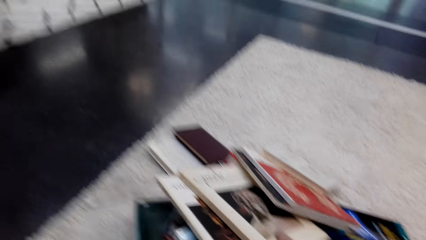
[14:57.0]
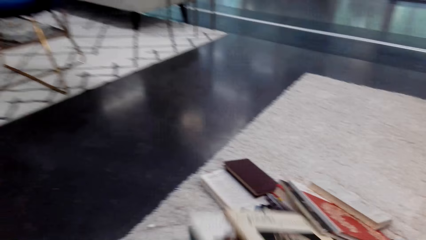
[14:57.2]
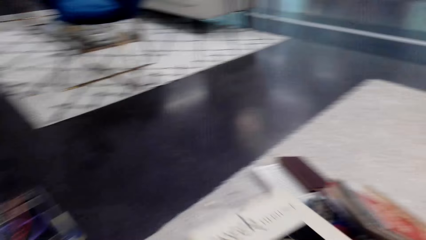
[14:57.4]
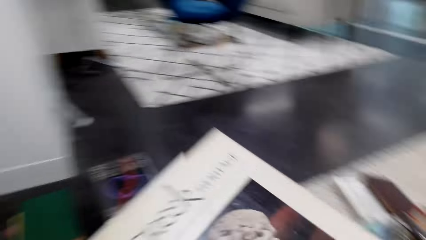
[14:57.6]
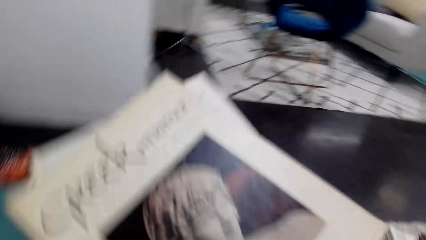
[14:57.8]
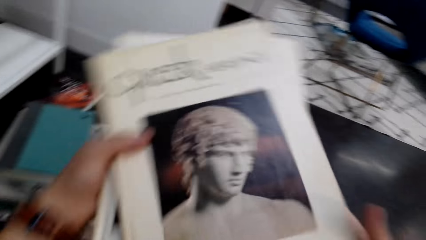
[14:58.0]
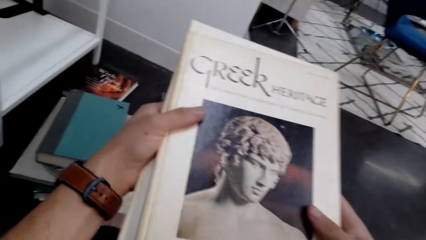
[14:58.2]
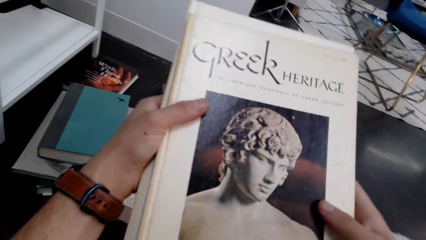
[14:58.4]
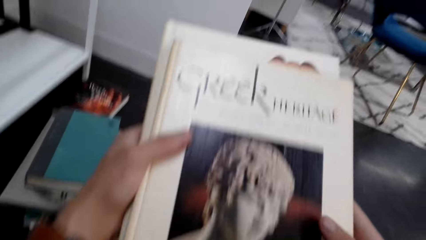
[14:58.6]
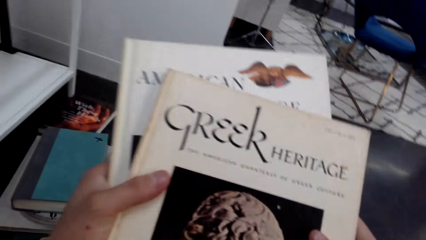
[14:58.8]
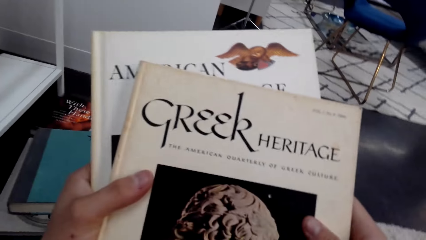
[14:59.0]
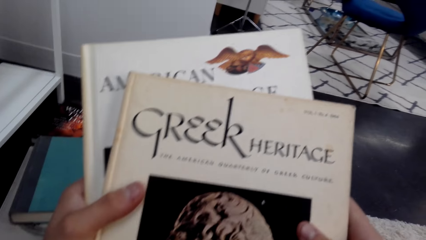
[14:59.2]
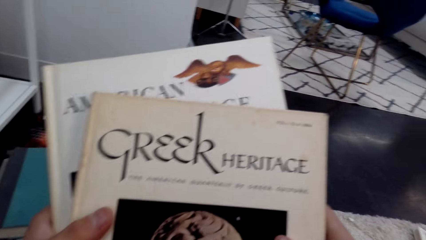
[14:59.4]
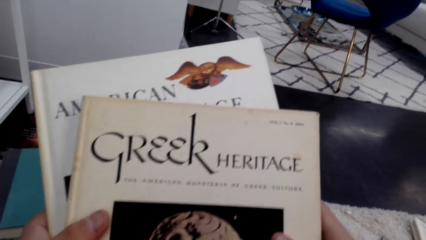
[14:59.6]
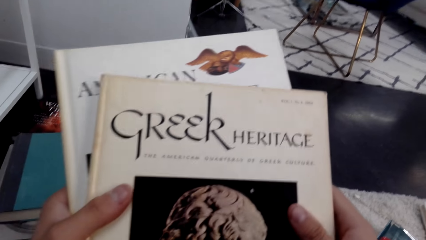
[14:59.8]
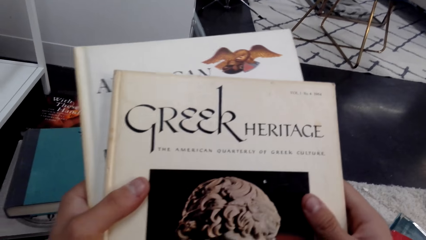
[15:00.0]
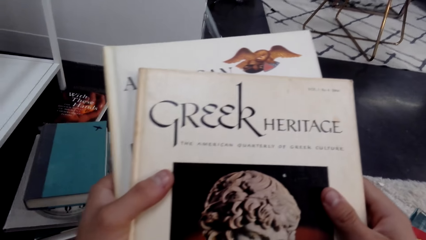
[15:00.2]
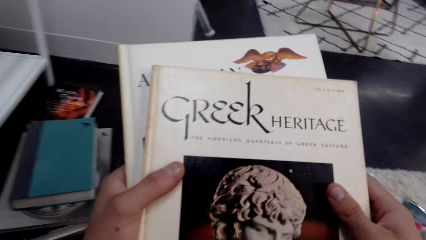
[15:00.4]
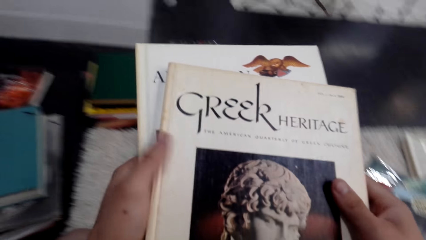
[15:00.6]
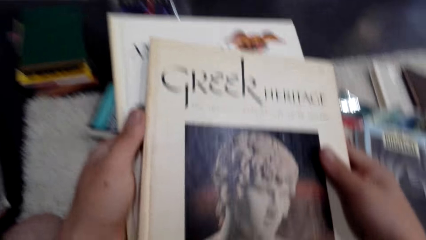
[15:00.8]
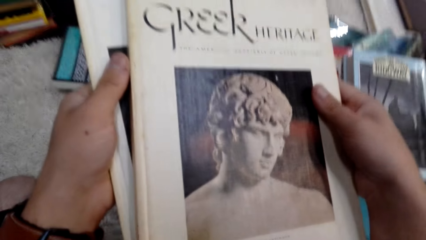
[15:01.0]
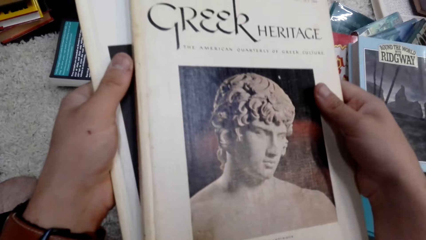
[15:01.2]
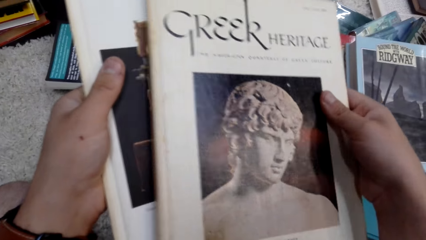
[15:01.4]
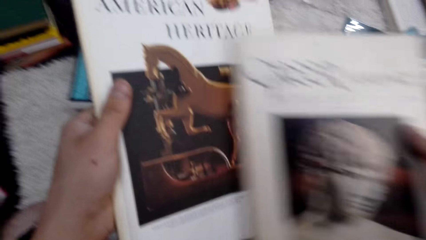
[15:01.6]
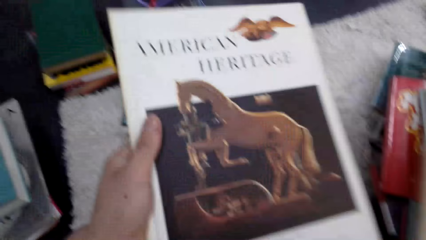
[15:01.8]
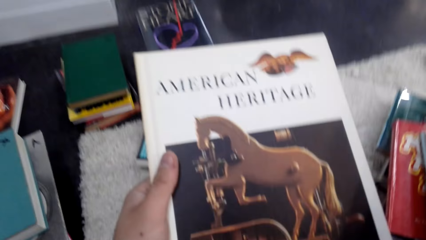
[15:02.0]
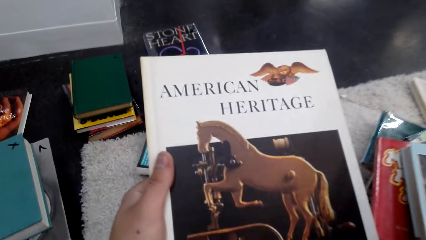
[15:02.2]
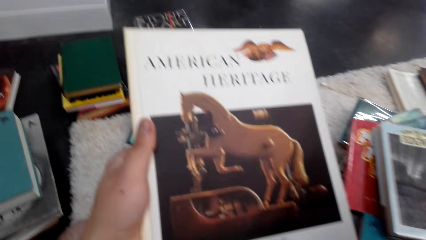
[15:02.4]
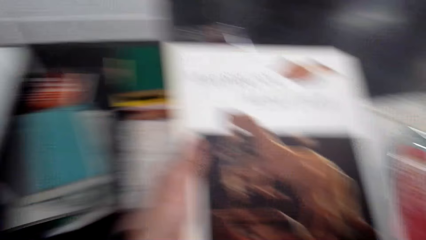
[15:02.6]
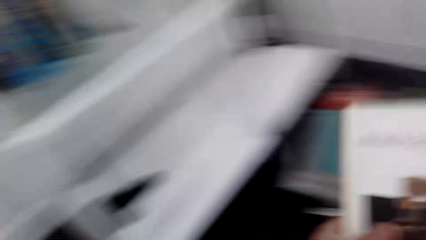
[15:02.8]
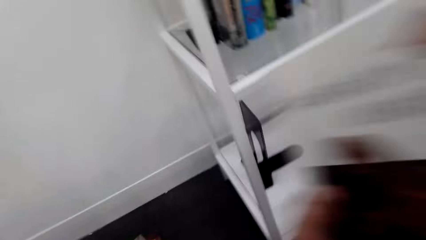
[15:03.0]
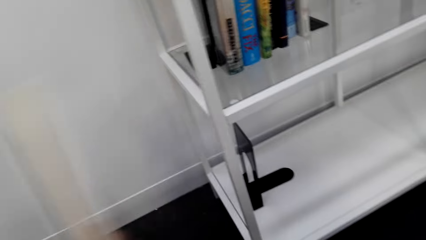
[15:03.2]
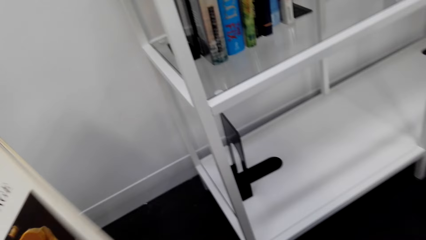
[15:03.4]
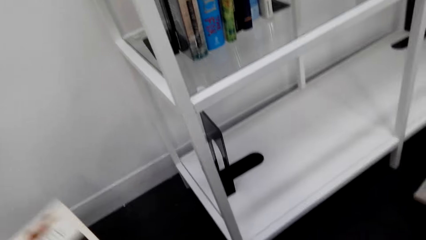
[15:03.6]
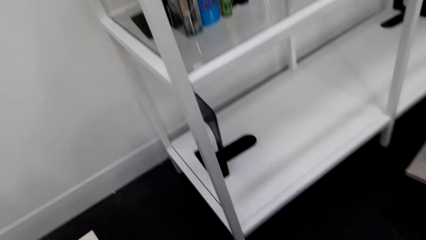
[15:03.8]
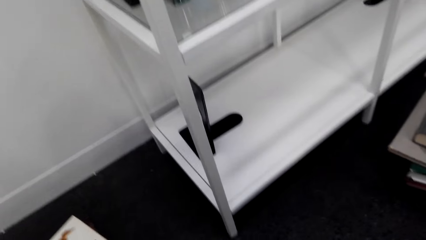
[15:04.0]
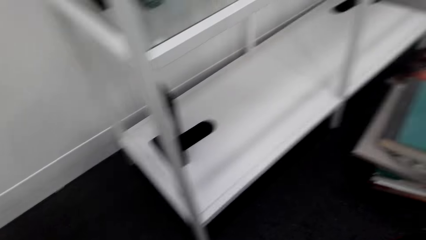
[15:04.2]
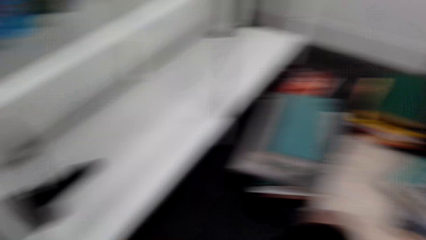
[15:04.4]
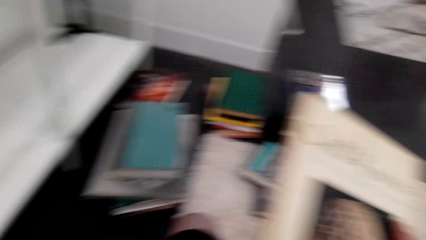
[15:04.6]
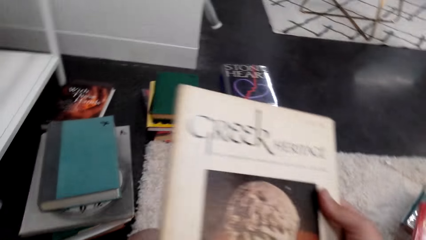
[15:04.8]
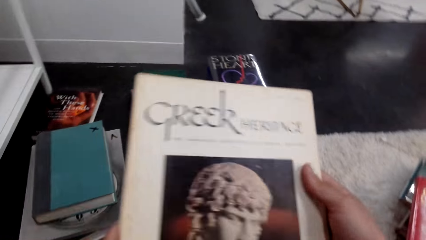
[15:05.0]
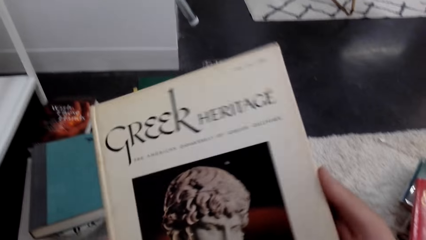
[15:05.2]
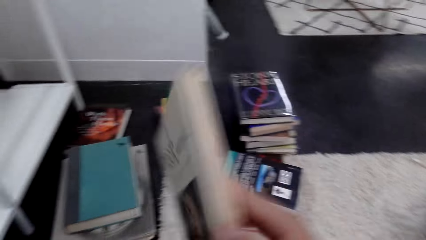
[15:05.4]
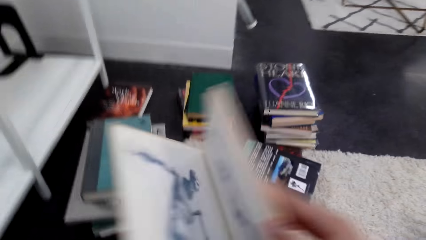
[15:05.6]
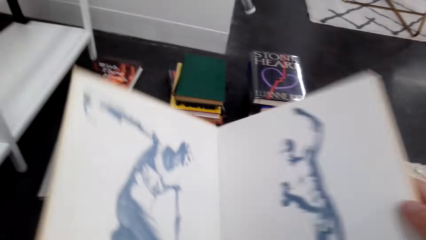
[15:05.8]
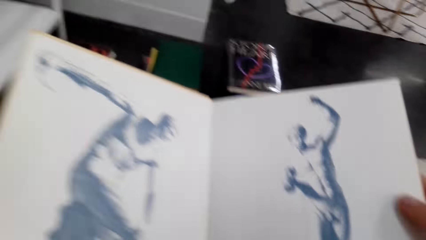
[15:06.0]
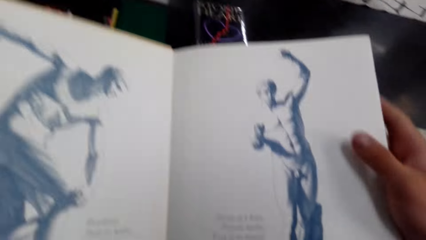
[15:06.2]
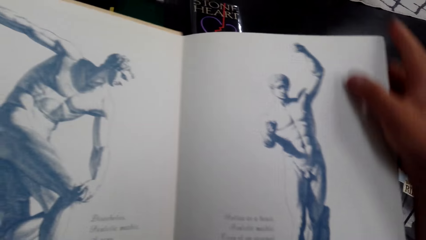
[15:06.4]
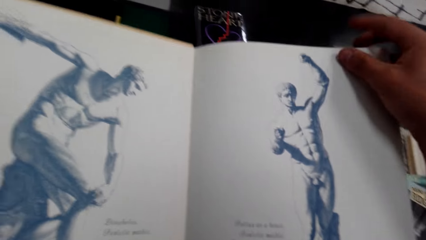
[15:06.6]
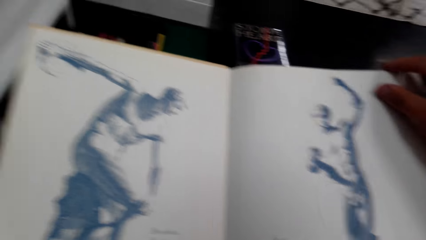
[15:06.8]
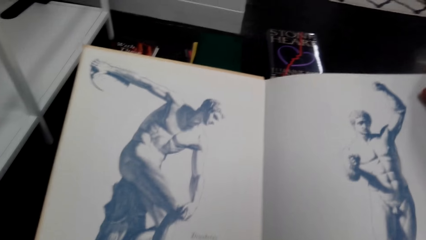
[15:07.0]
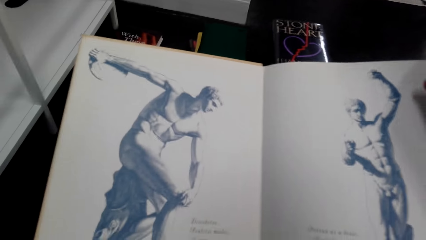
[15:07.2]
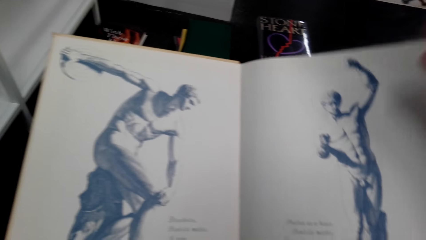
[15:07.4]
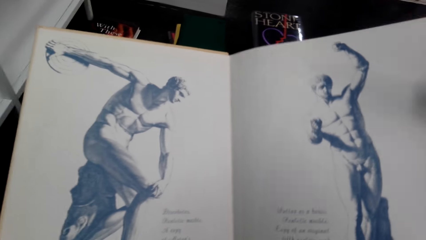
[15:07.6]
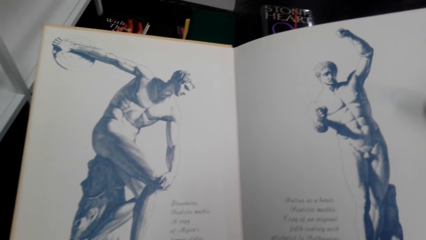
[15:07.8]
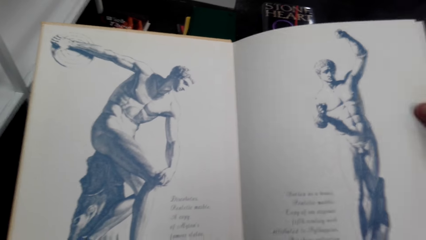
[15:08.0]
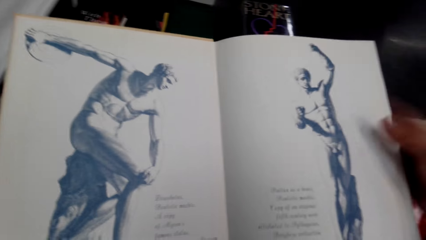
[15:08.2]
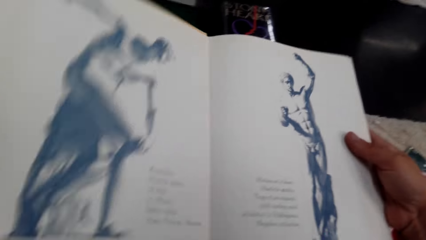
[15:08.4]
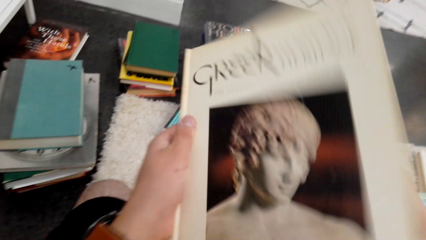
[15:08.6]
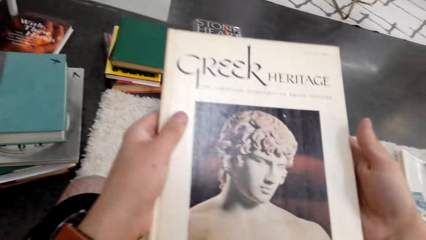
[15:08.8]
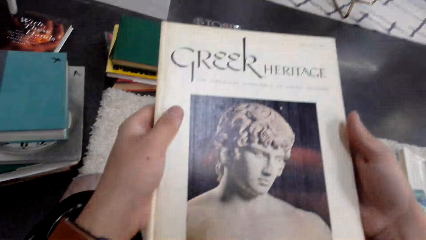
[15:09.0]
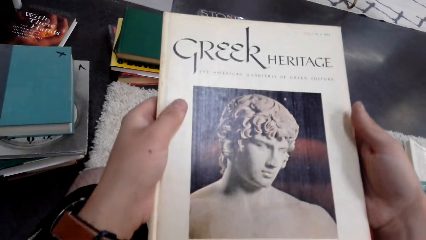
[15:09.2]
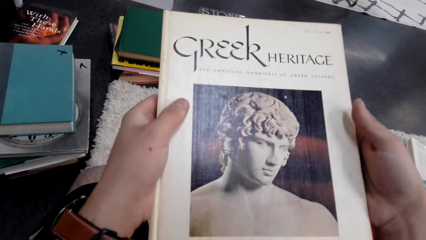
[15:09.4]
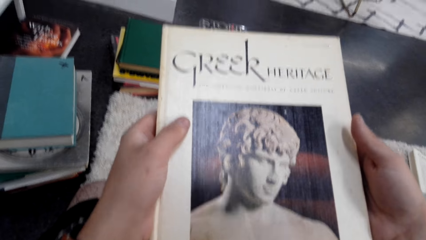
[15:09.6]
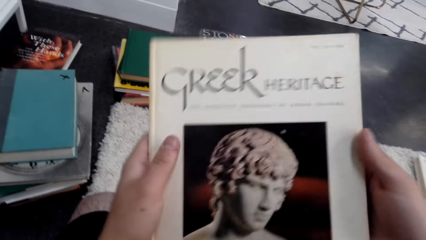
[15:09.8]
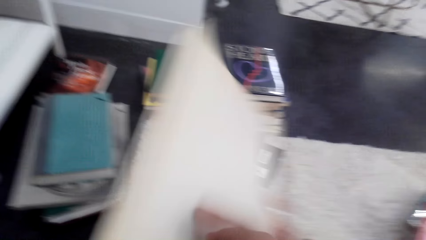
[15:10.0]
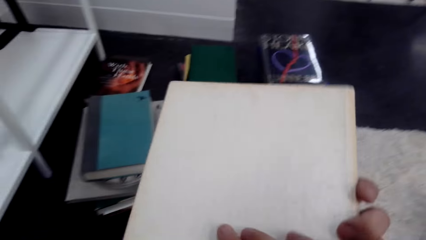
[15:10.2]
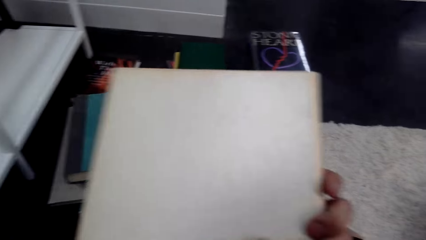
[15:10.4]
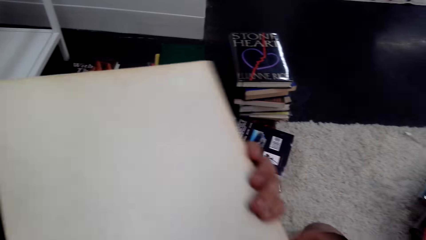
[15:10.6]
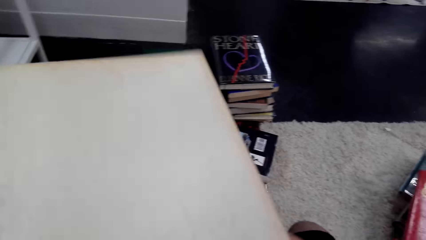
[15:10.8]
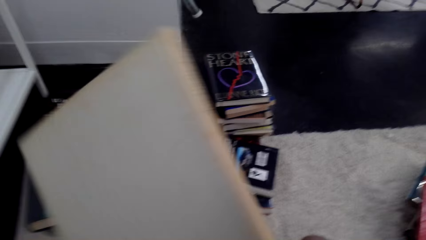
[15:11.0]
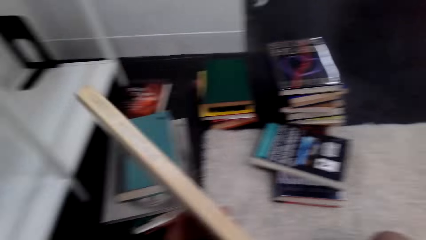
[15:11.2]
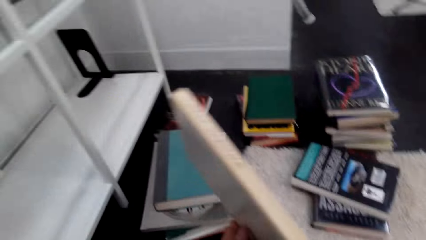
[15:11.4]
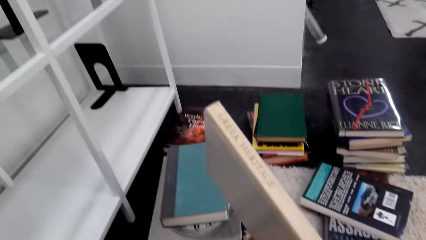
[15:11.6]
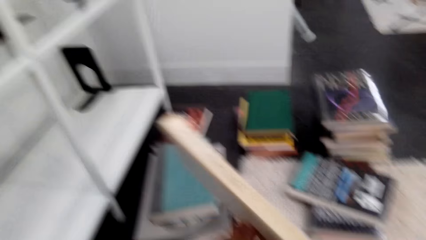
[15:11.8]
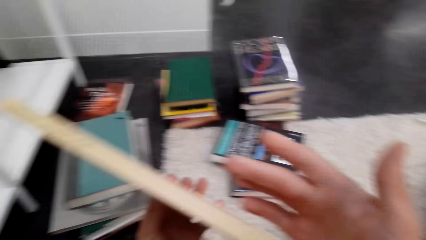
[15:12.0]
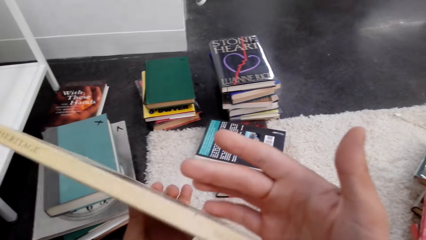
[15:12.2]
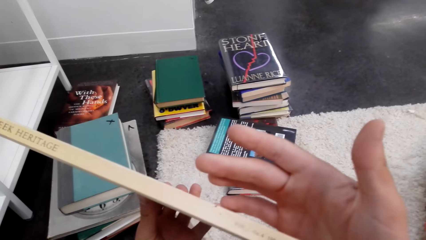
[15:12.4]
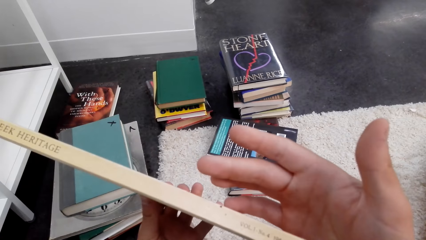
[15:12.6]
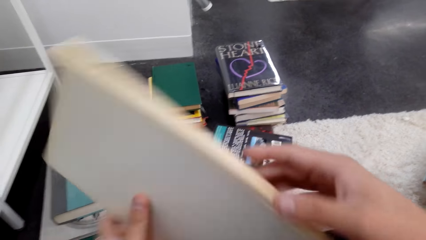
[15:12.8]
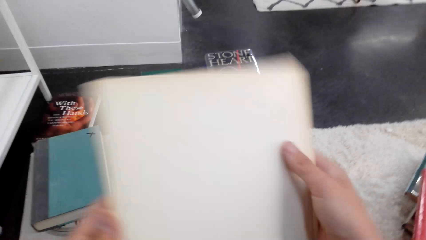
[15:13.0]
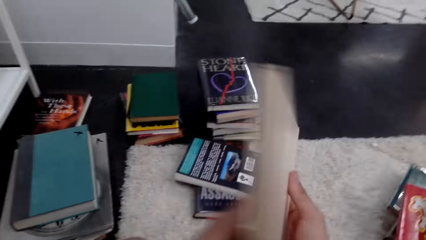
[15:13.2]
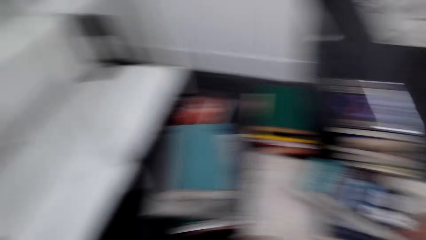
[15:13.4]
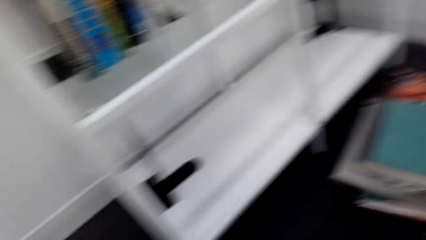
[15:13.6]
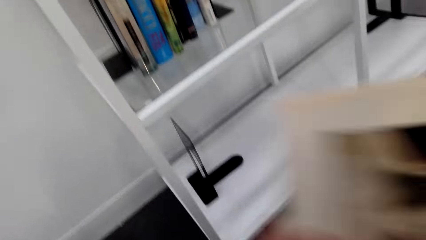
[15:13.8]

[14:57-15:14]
The camera wearer picks up a book. They drop the book on the floor. They arrange the novel on the floor. They open the book. They close the book.
